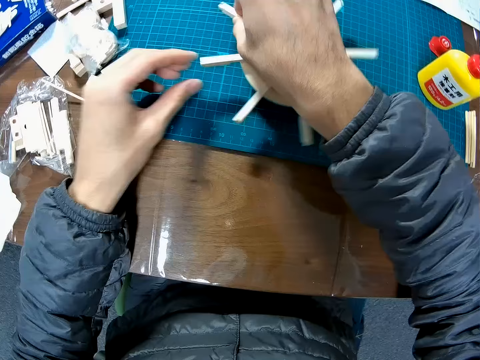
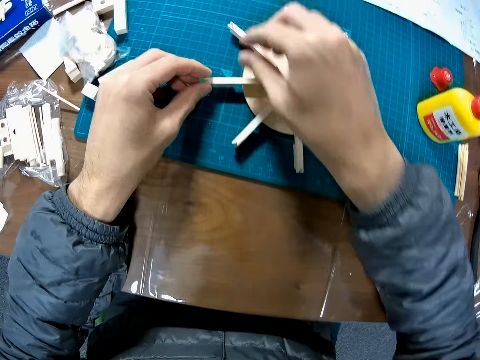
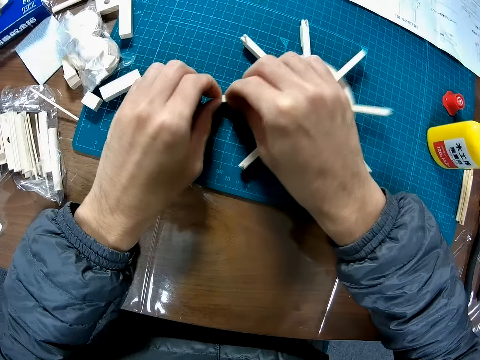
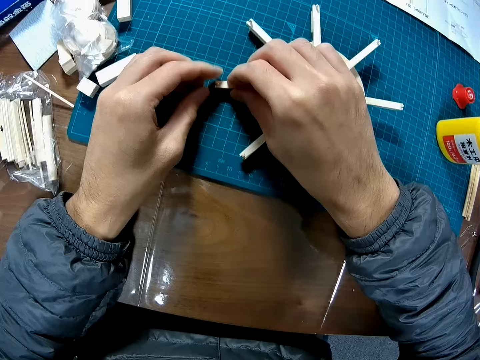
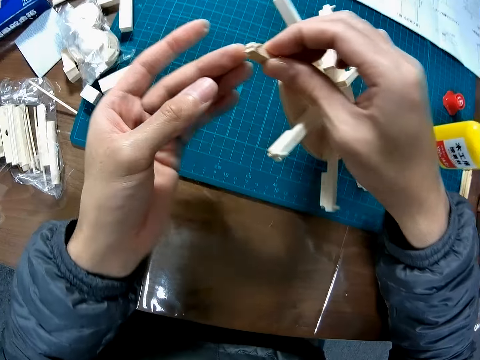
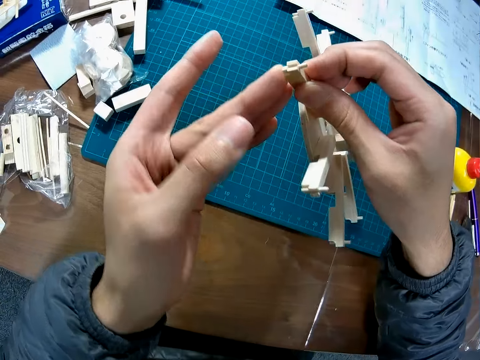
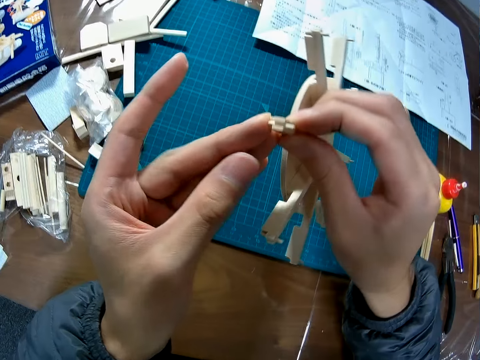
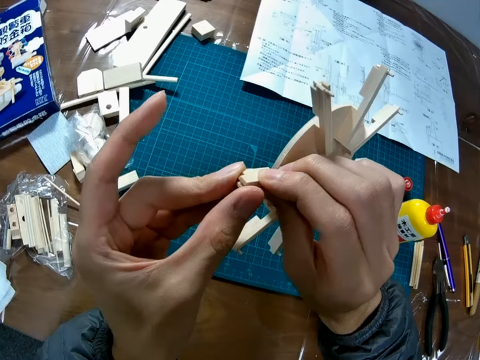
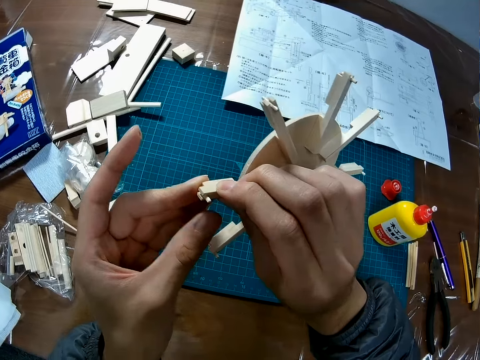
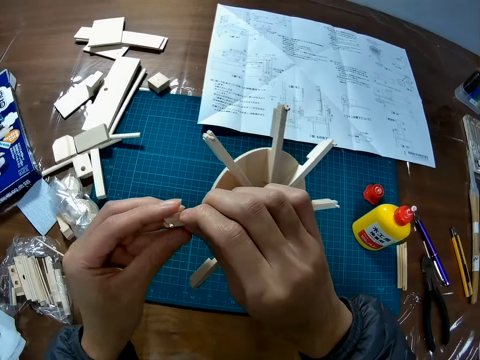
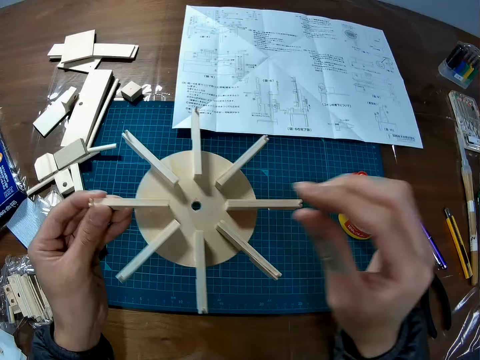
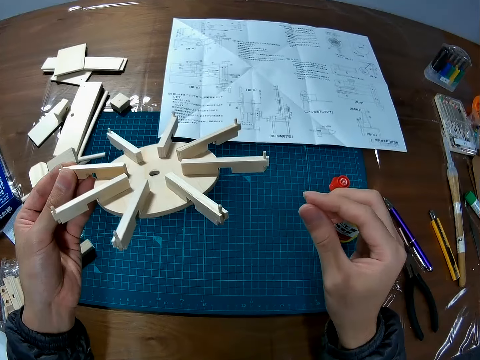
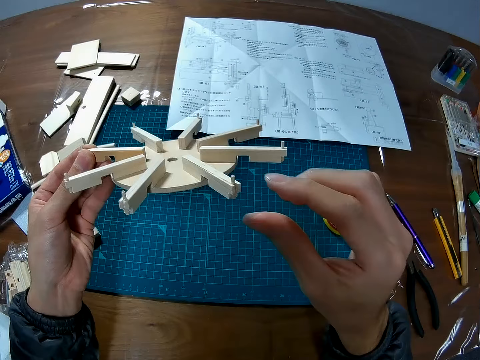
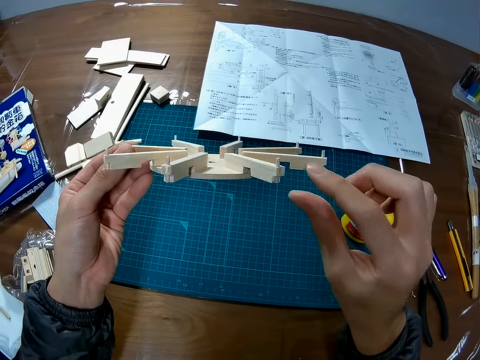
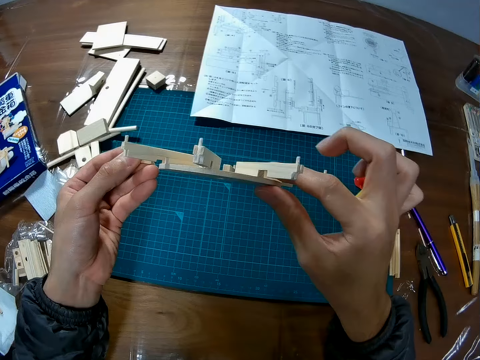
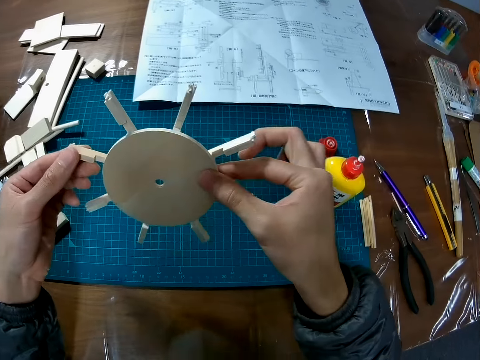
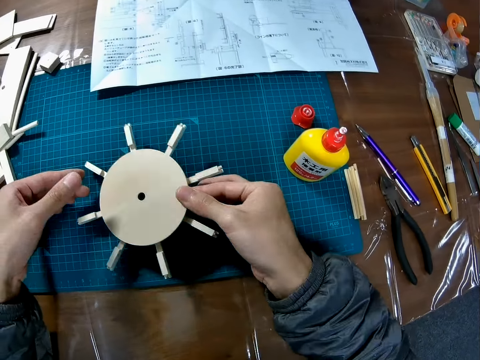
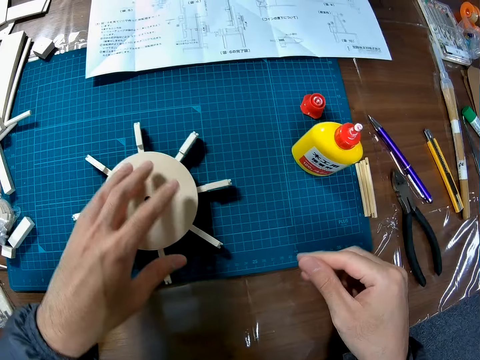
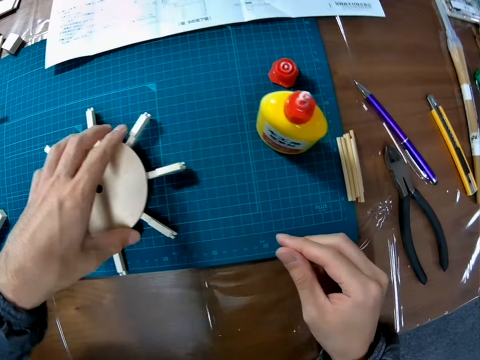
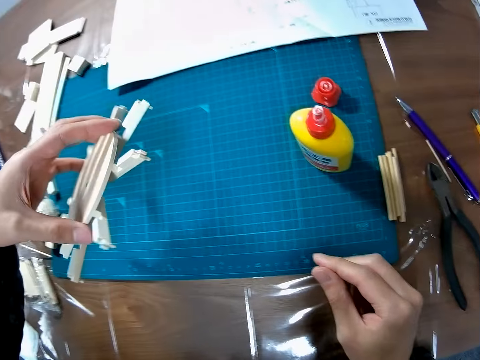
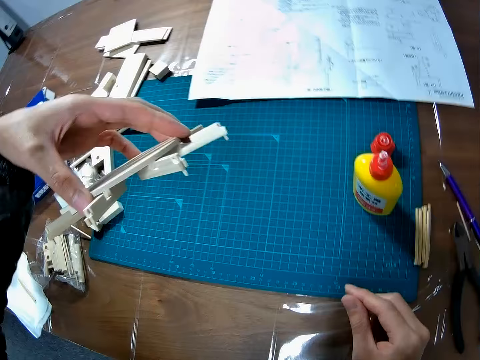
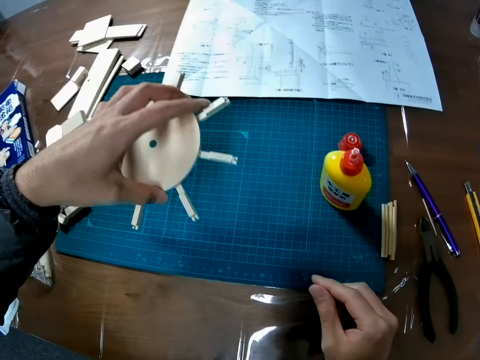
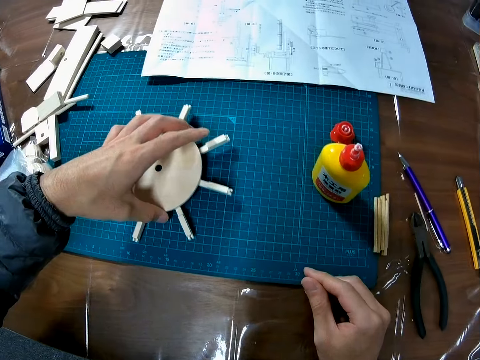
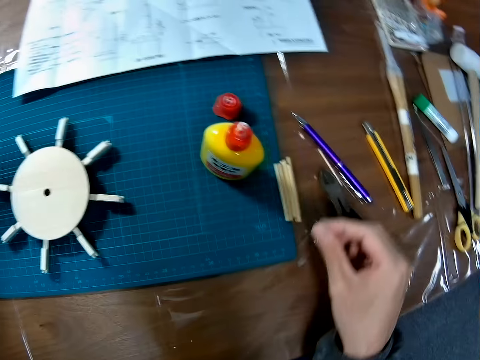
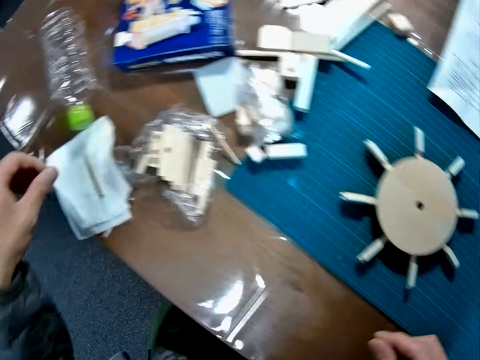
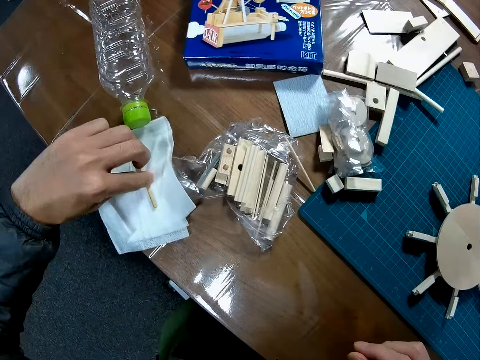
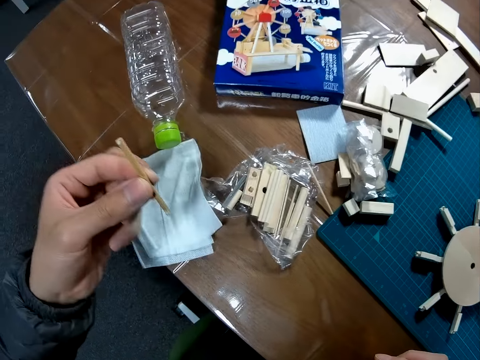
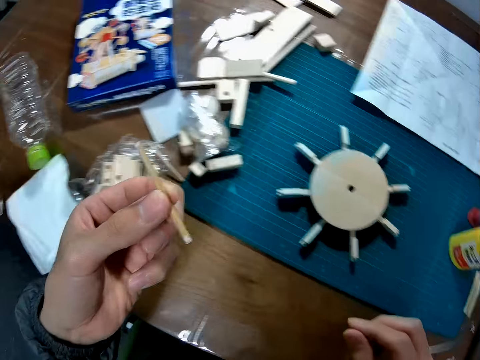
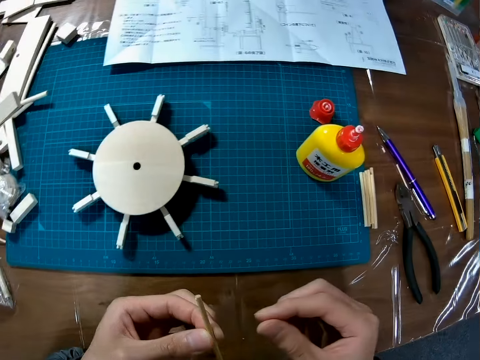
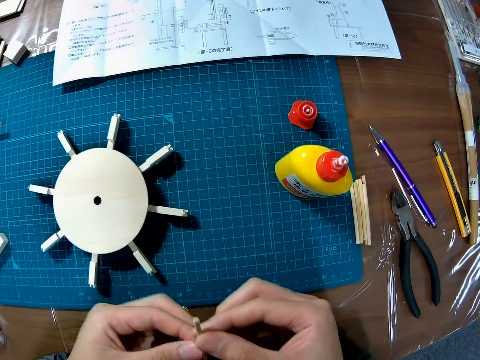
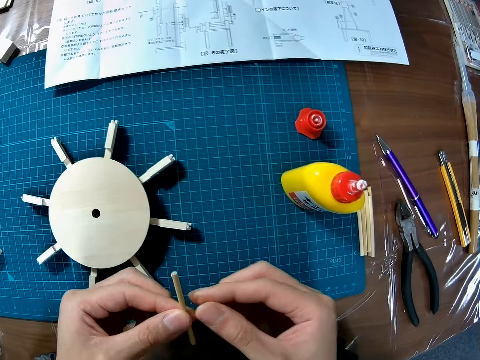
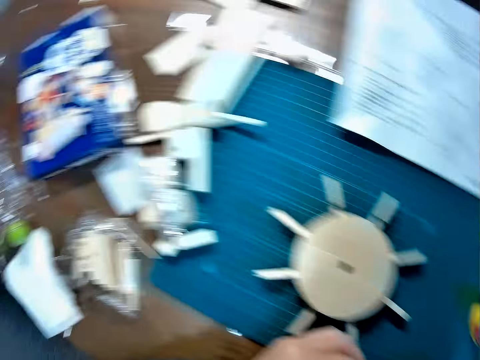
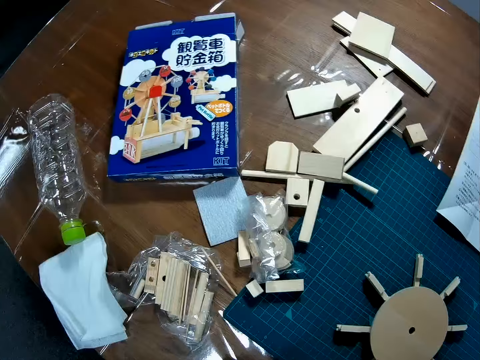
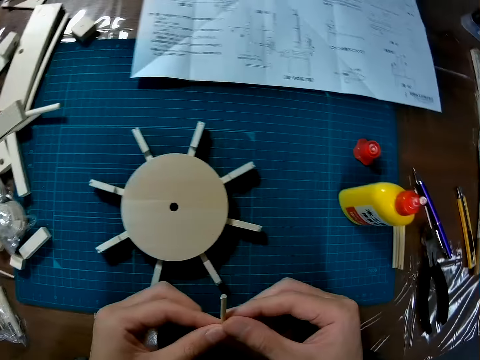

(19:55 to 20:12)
The camera wearer places the model craft on the mat. He tightens the model craft, picks up the model craft, and tightens the model craft. He turns the model craft and places the model craft on the mat. He picks up the model craft and looks at the model craft. He places the model craft on the mat. He picks up the wooden piece or model piece from the table. He holds the model piece with his hands.

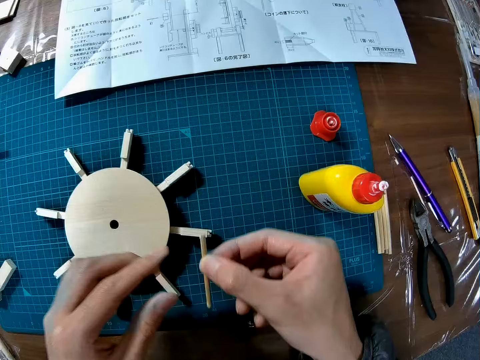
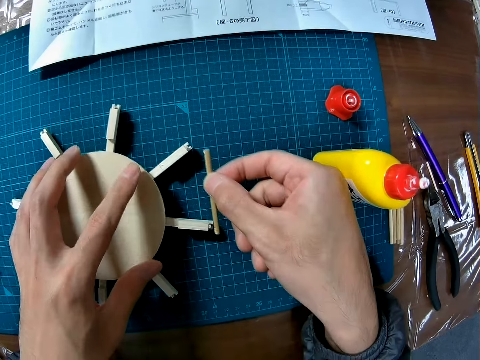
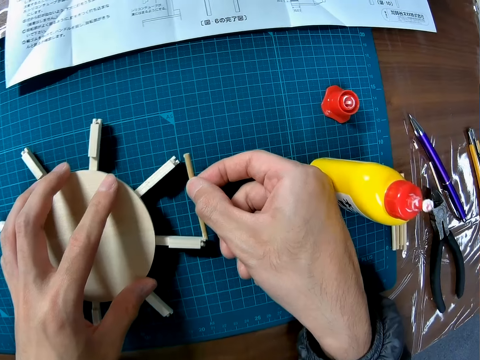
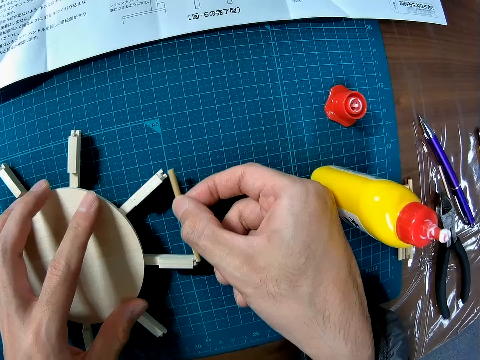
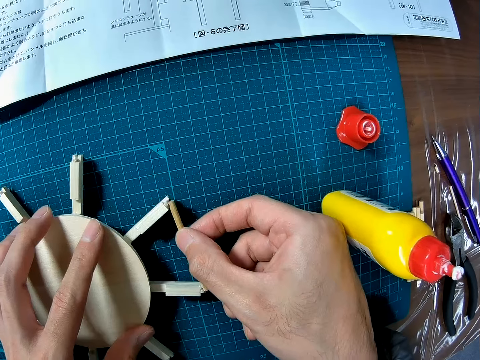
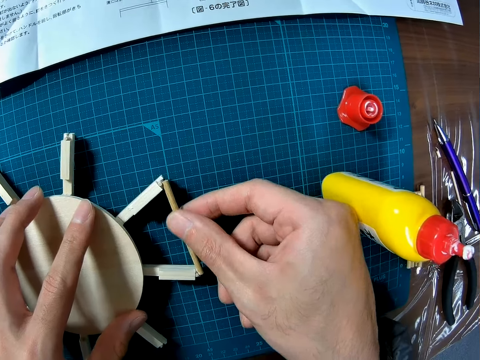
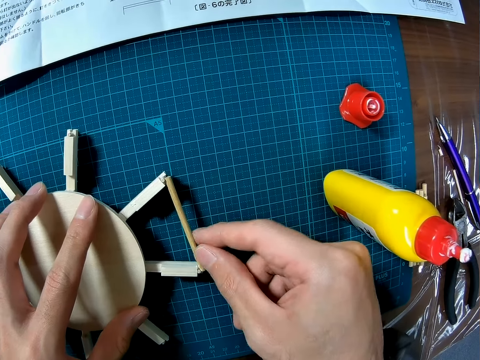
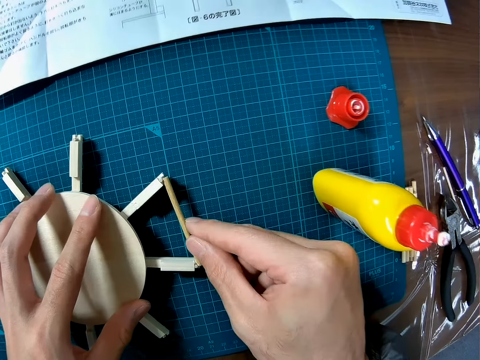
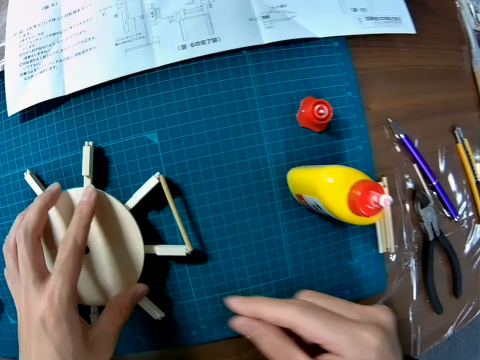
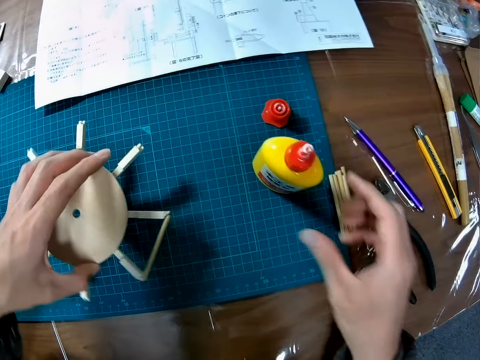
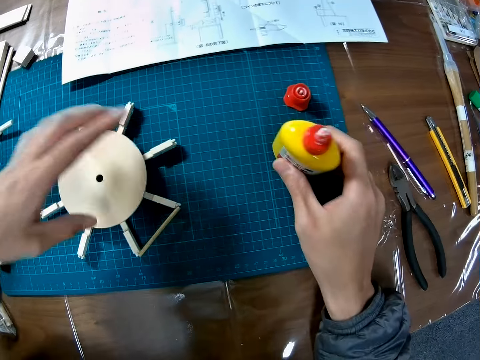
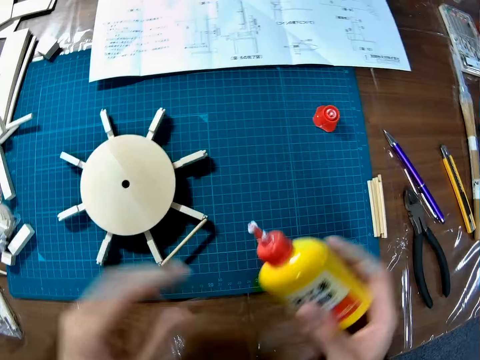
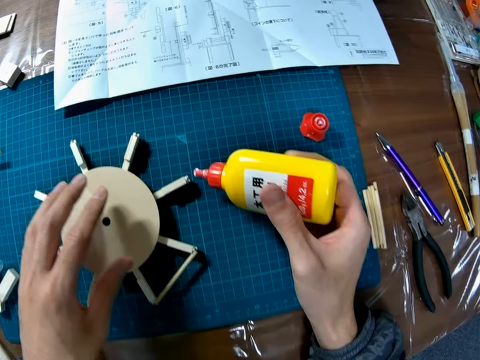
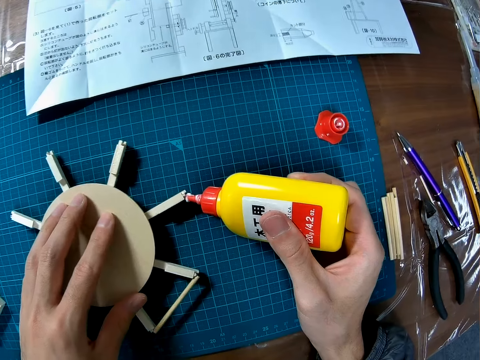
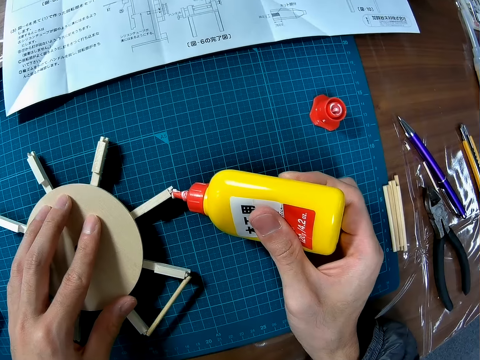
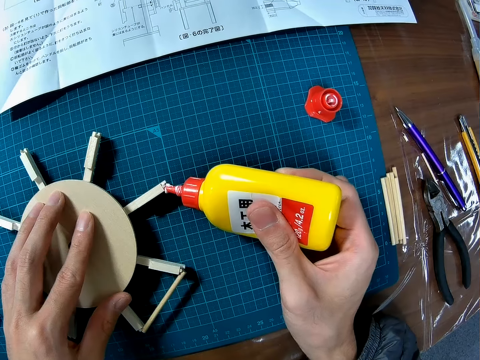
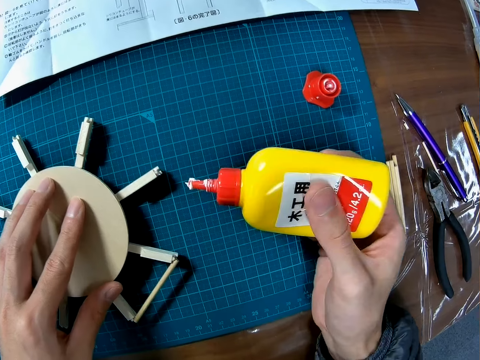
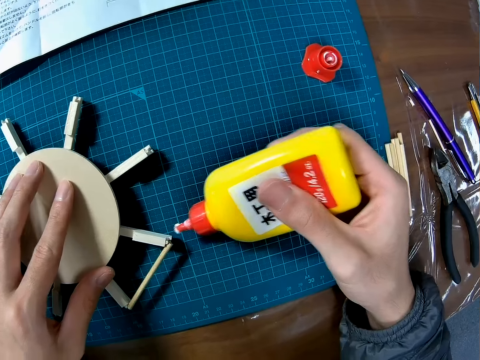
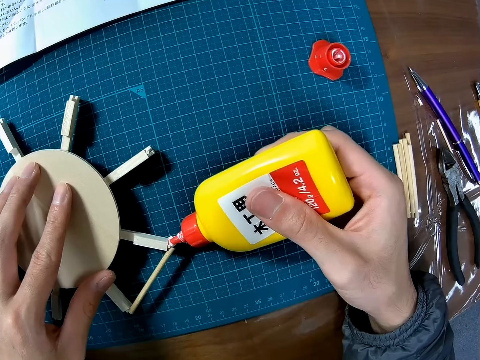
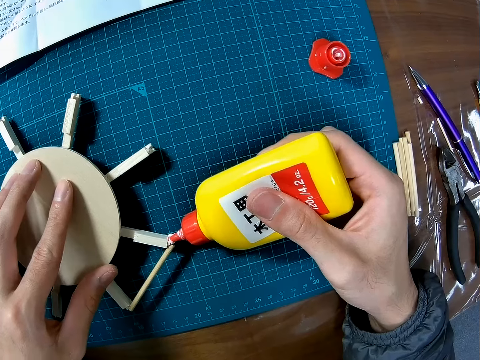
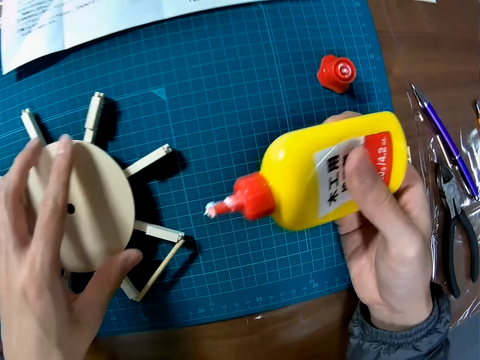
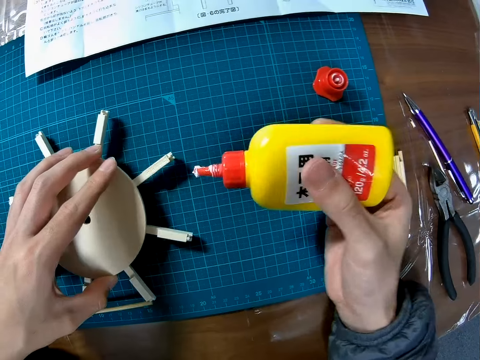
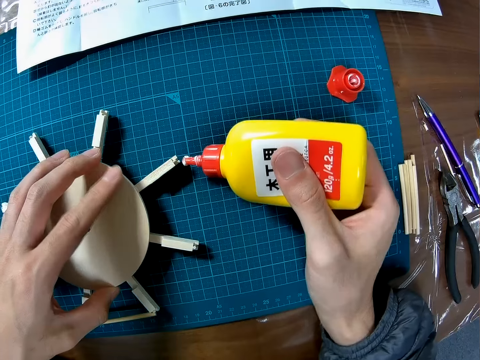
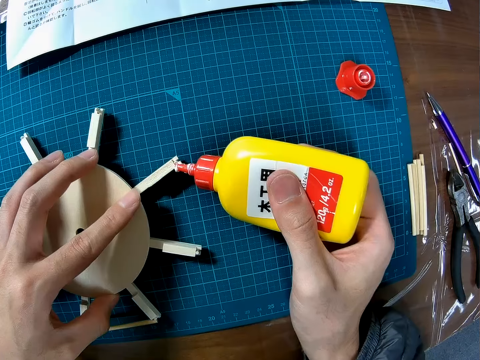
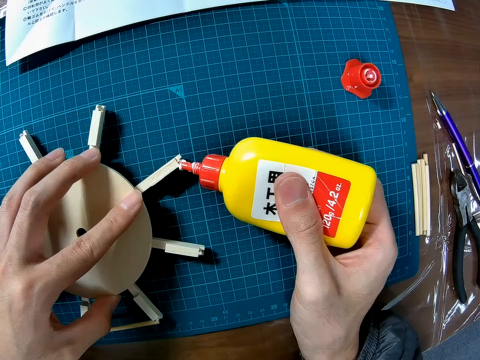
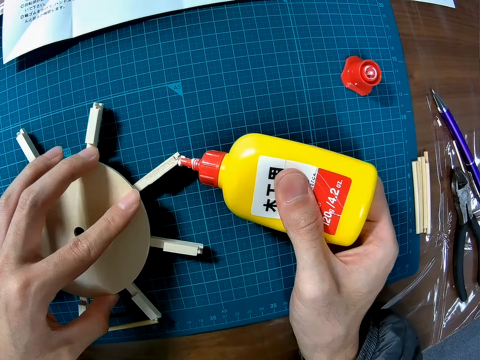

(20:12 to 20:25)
The camera wearer places the model piece on the model craft. They attach the wooden piece on the wooden part. They turn the model craft and pick up the glue. They apply glue to the sides of the wooden part. They turn the model craft and apply glue on the model craft.
